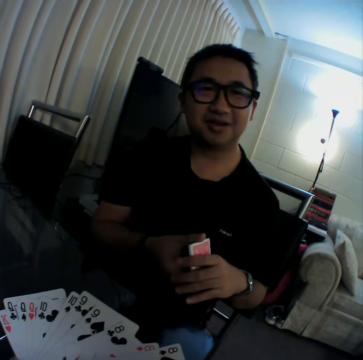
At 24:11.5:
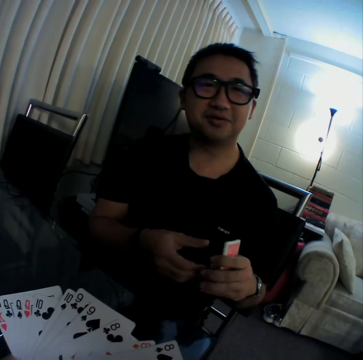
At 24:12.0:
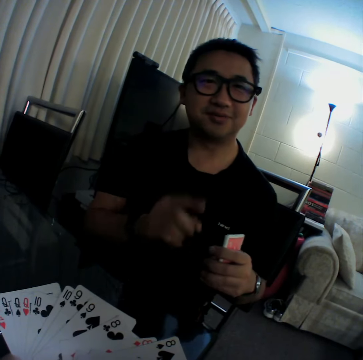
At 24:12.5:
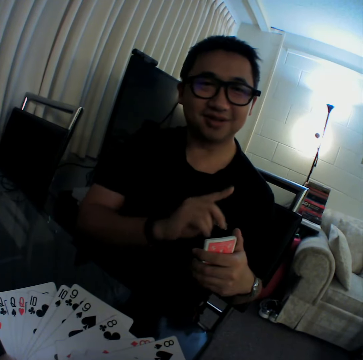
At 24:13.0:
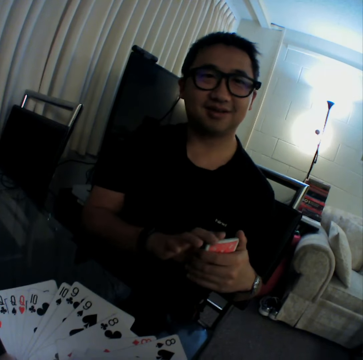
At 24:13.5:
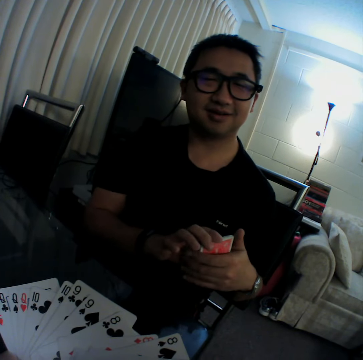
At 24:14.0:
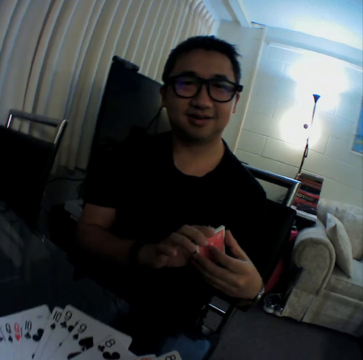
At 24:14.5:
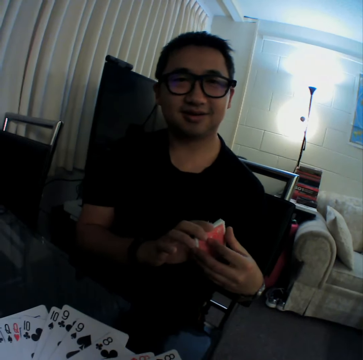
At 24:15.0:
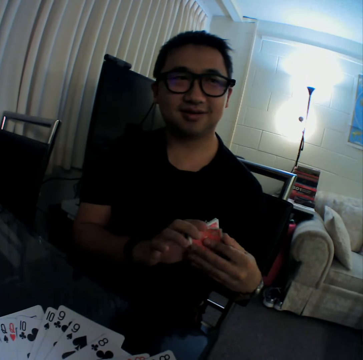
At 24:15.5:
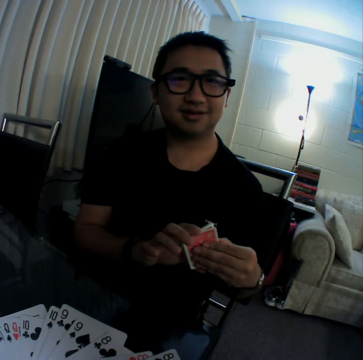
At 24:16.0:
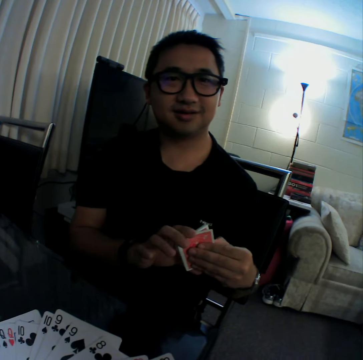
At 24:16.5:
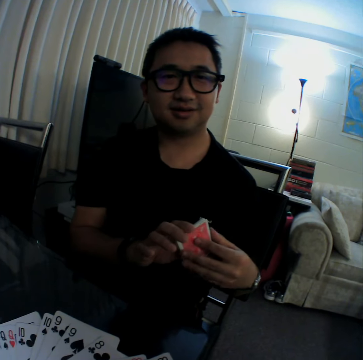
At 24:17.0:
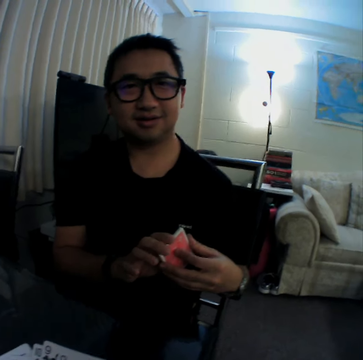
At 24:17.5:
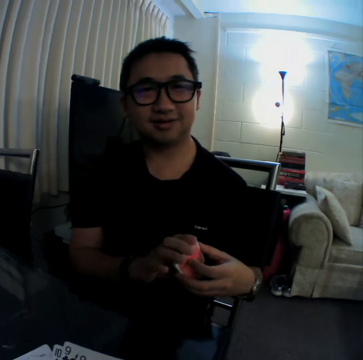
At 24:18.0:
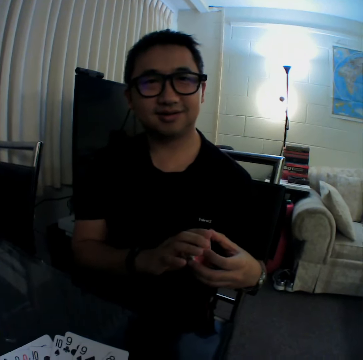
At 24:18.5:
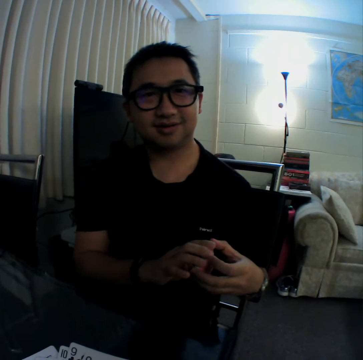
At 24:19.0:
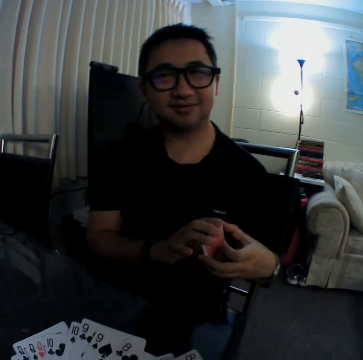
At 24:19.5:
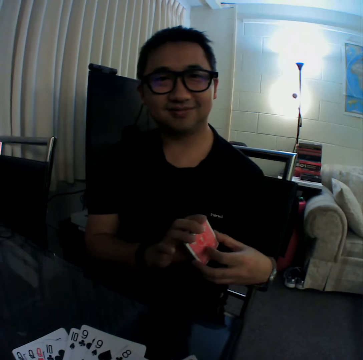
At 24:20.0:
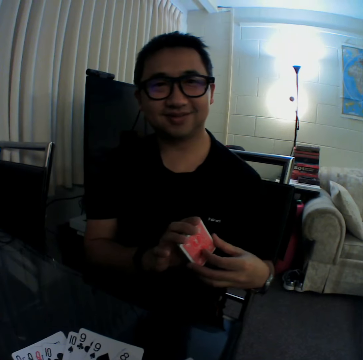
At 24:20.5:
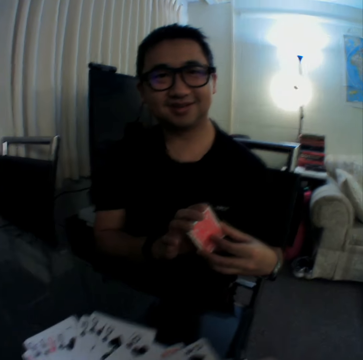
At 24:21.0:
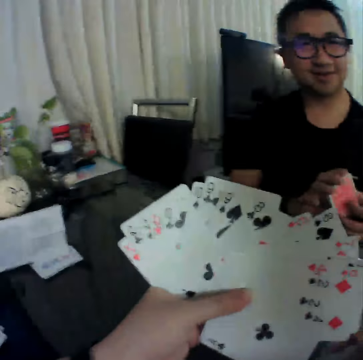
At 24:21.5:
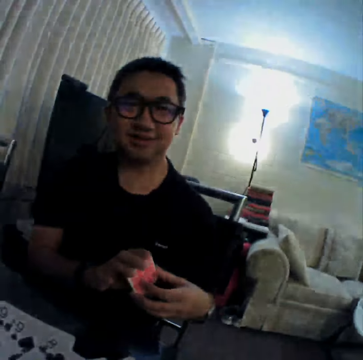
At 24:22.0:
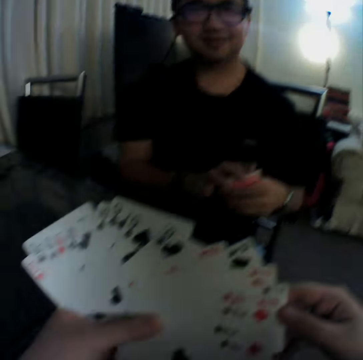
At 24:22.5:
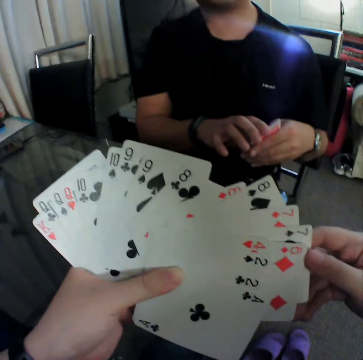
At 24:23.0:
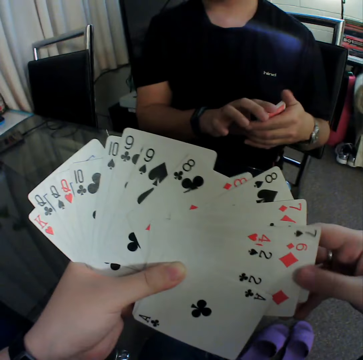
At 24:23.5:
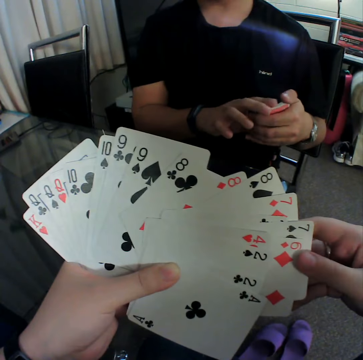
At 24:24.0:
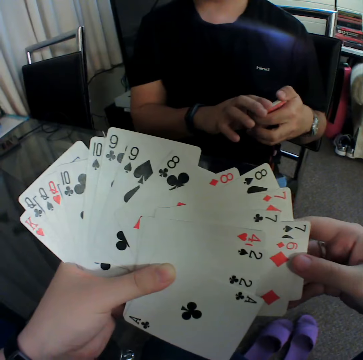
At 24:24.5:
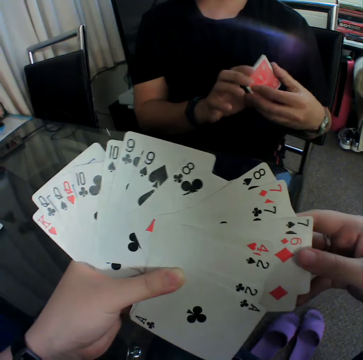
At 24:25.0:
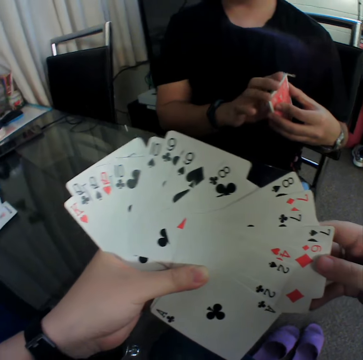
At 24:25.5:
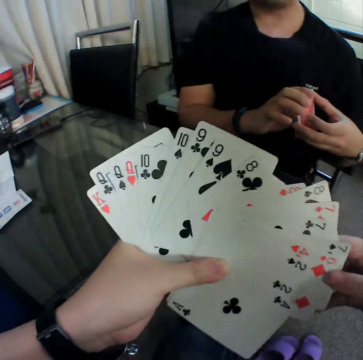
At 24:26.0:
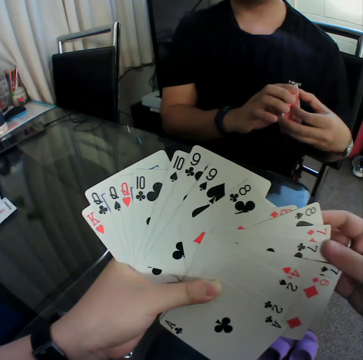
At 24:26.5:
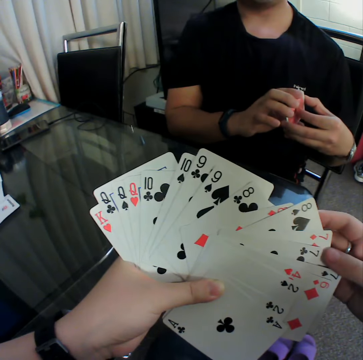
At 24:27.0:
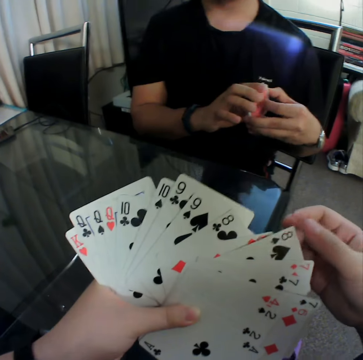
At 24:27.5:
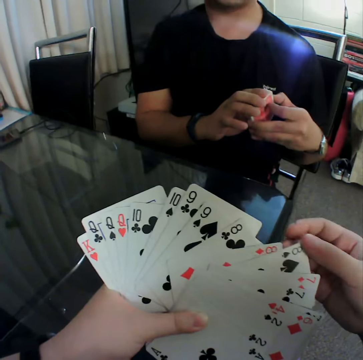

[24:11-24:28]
A man pulls his hand off the cards. The man gestures his hand. The man holds the cards with both hands. The man pulls a card. The man holds the cards with both hands. The camera wearer touches the cards in his left hand with his right hand. He holds the cards with both hands. He aligns the cards. The man holds the cards with both hands.

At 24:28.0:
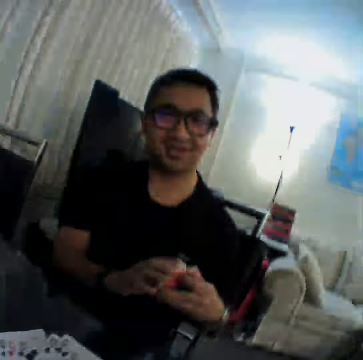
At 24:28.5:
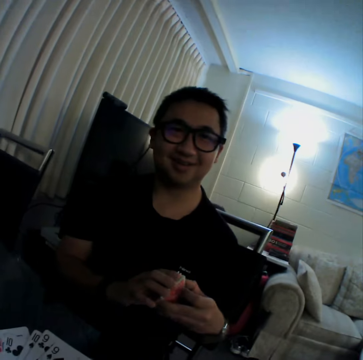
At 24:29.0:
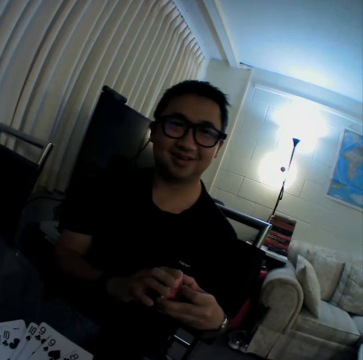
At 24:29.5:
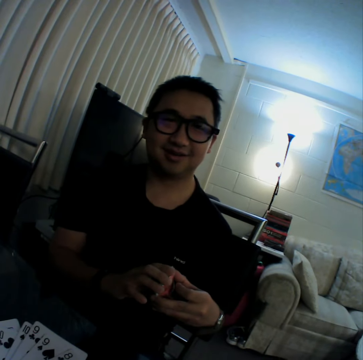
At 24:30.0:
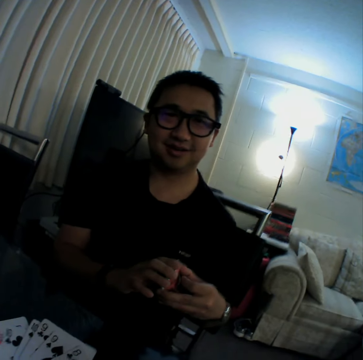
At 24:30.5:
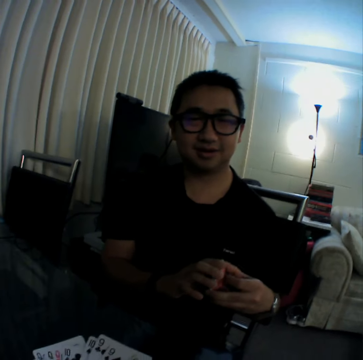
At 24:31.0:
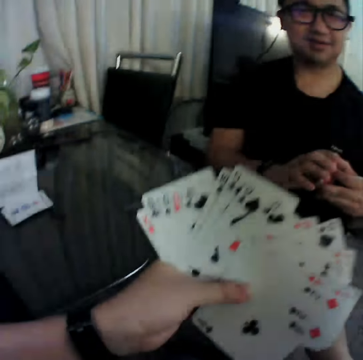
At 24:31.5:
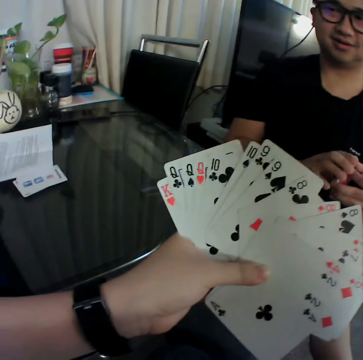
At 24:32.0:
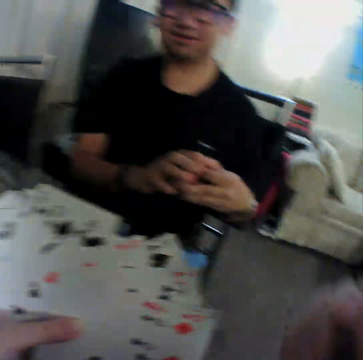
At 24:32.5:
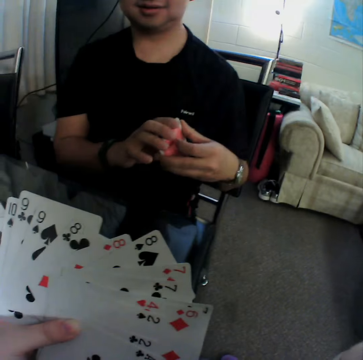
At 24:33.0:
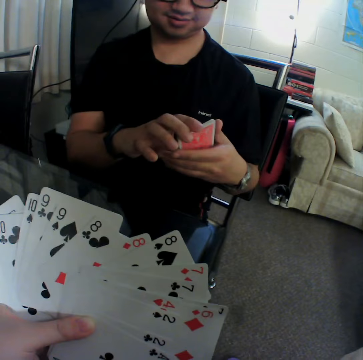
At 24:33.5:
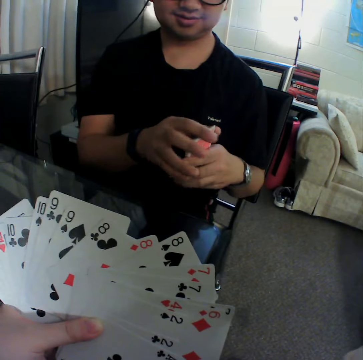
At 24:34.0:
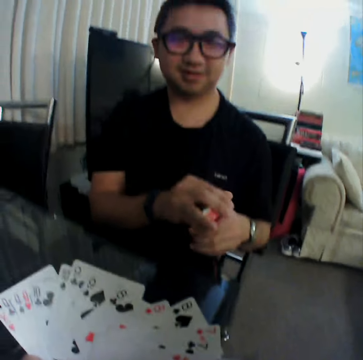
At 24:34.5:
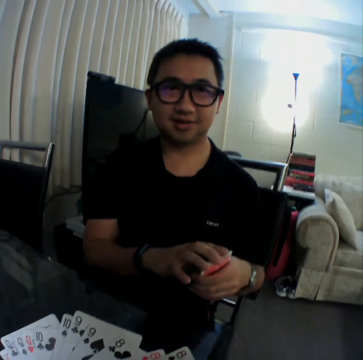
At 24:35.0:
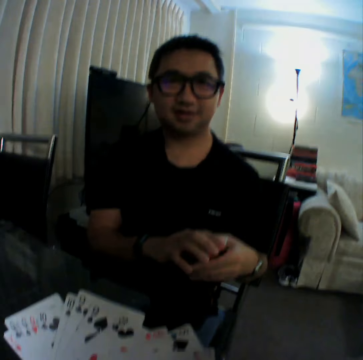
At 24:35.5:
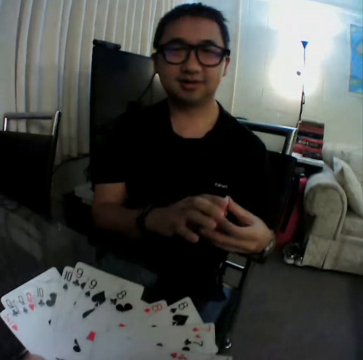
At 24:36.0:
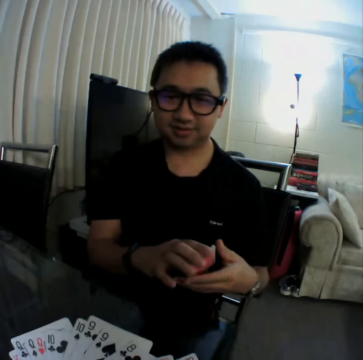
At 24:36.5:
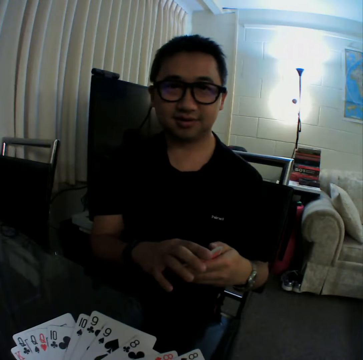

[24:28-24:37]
The camera wearer holds cards with both hands. He pulls his hand off the cards. A man holds the cards with both hands.

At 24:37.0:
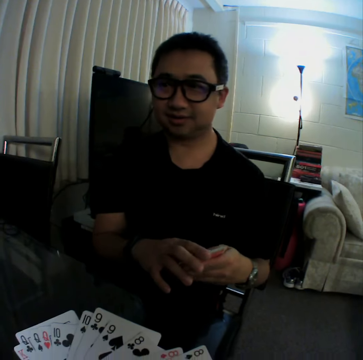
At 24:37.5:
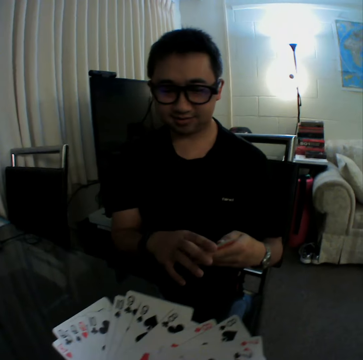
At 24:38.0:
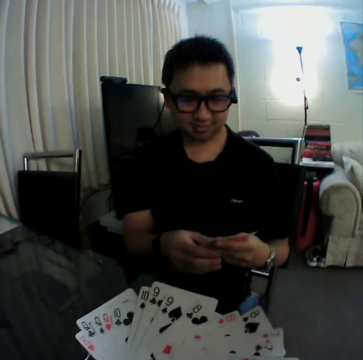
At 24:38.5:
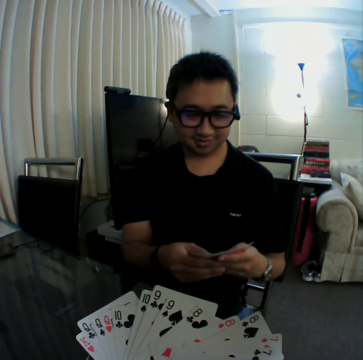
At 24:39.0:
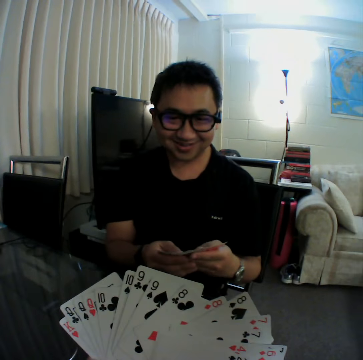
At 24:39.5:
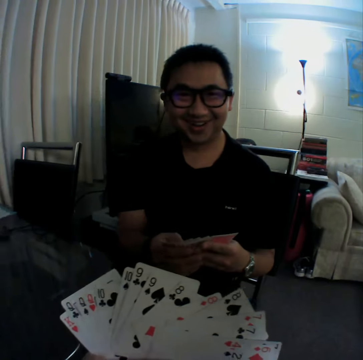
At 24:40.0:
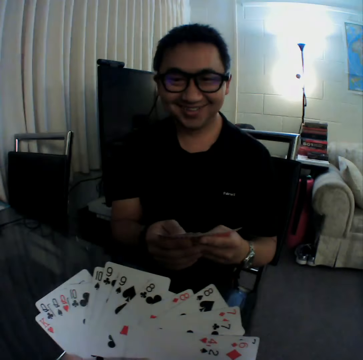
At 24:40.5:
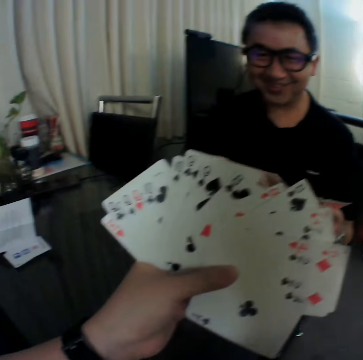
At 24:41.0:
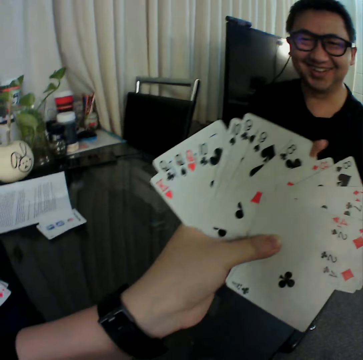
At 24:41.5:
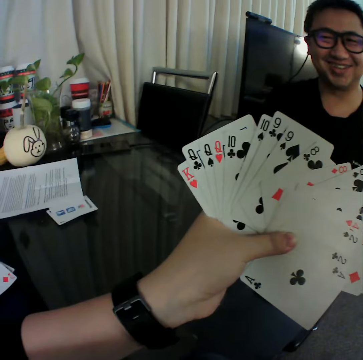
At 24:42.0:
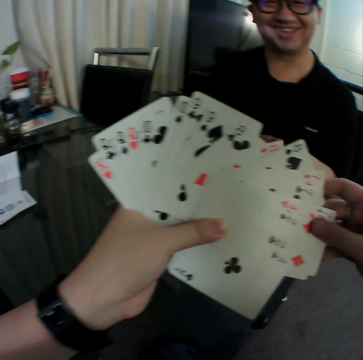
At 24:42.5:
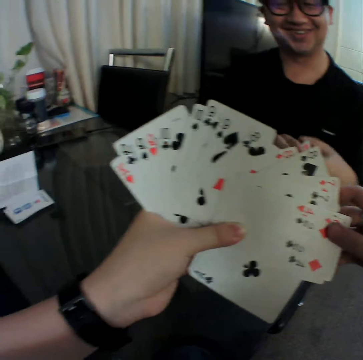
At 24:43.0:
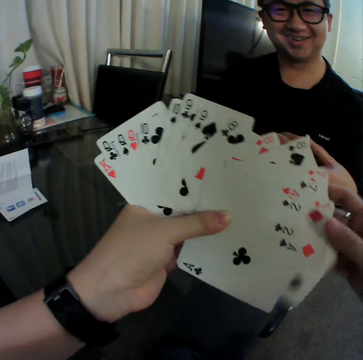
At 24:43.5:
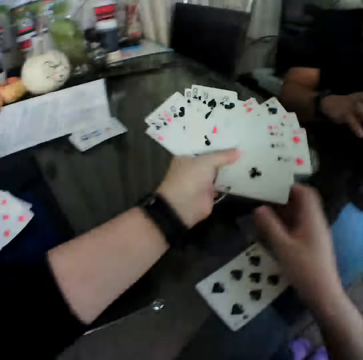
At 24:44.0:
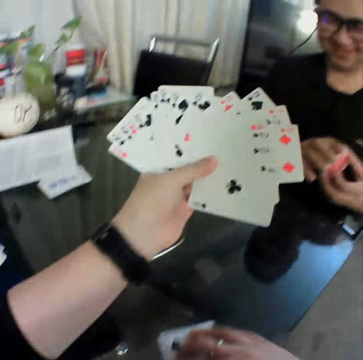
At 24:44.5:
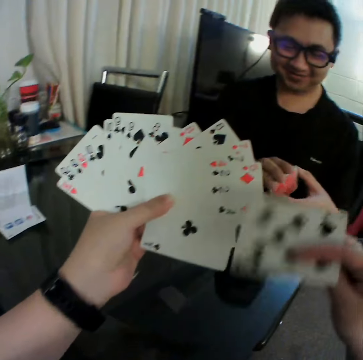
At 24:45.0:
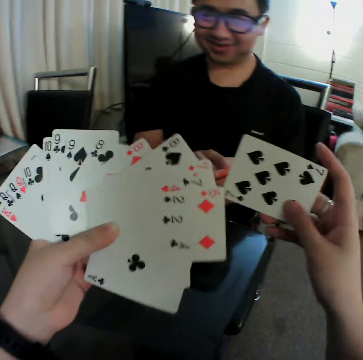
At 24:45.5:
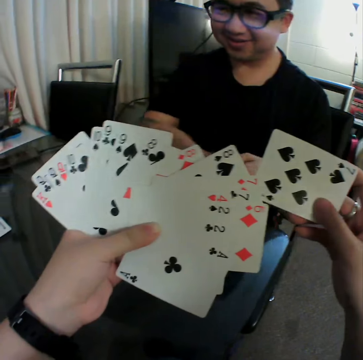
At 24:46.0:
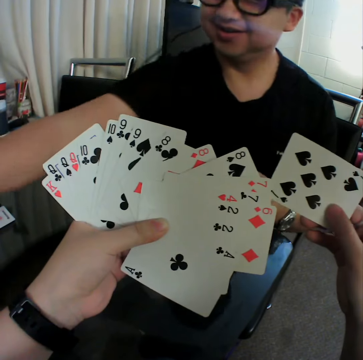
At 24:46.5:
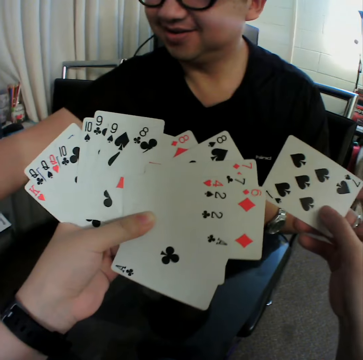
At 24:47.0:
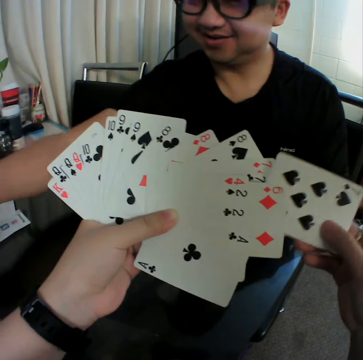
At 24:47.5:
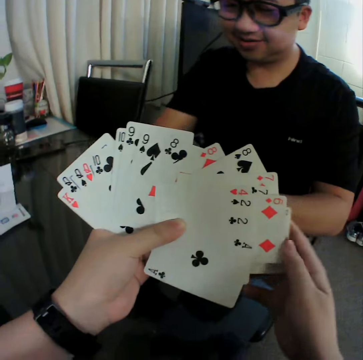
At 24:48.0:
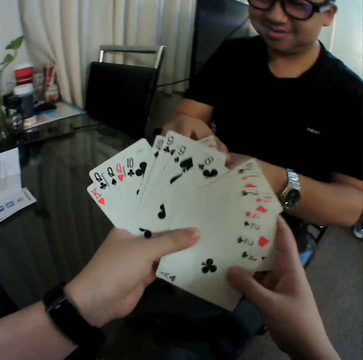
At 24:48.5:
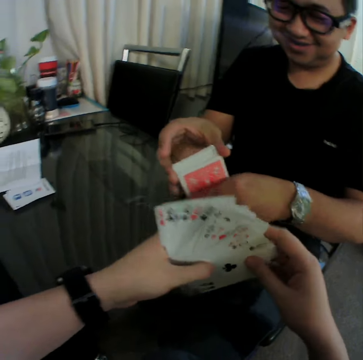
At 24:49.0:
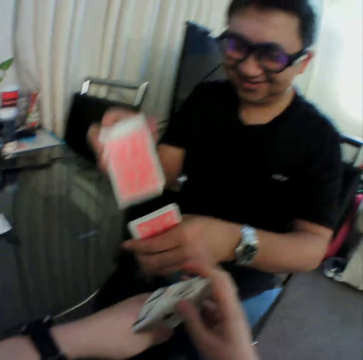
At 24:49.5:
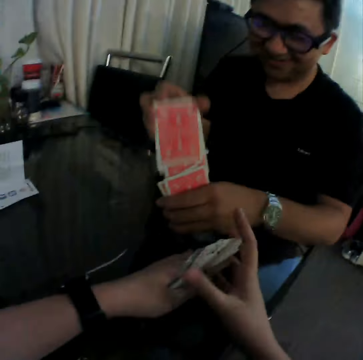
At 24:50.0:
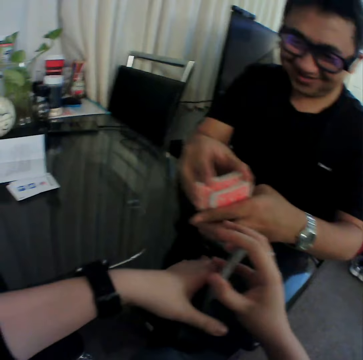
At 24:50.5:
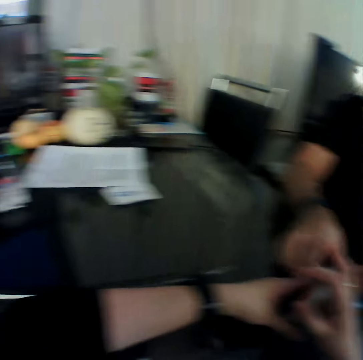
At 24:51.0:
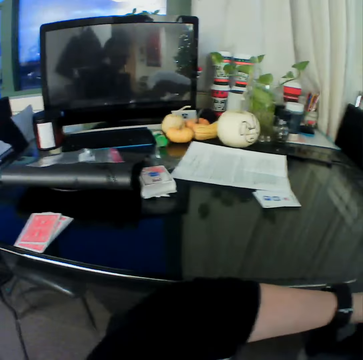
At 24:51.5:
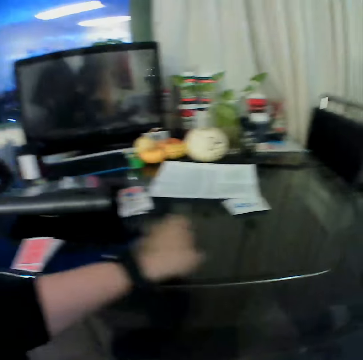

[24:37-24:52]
A man checks the cards, spreads the cards and pulls his hand off the cards. The camera wearer checks the cards. He holds the cards with both hands. The man holds the cards with both hands. The camera wearer drops the card on the table. He picks a card from the table with his right hand. He puts the card in between the cards. The man picks up a card. The camera wearer inserts the card in his right hand into the cards in his left hand. He holds the cards with both hands. He folds the card in his left hand with his right hand. The man shuffles the cards in his hands. The man shuffles the cards. The camera wearer holds the cards with both hands.
